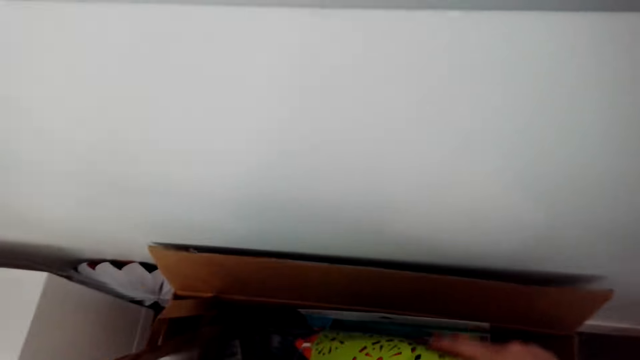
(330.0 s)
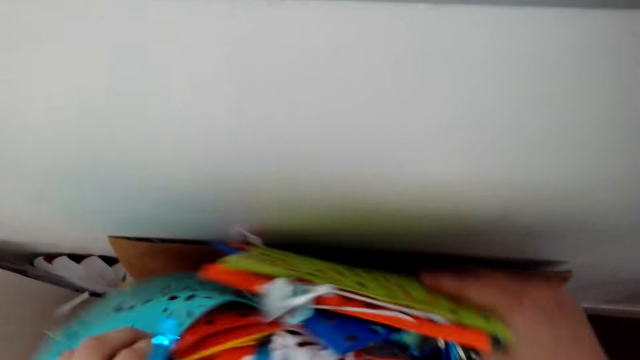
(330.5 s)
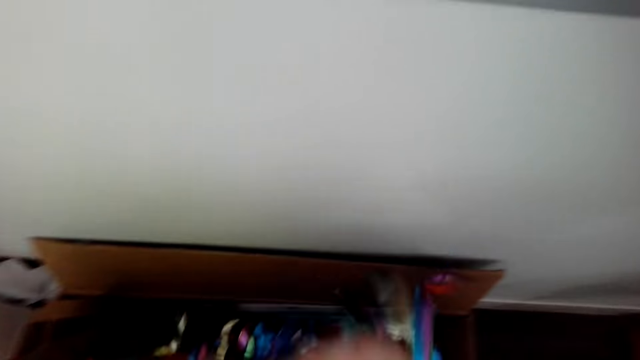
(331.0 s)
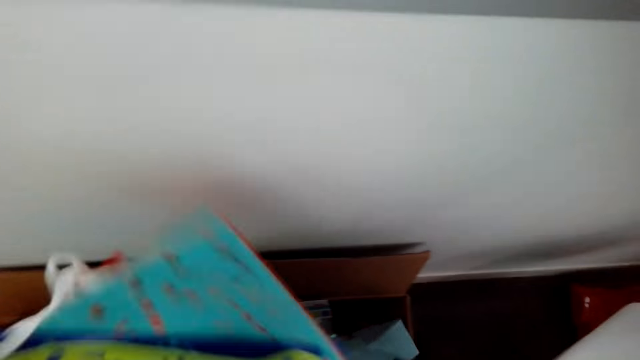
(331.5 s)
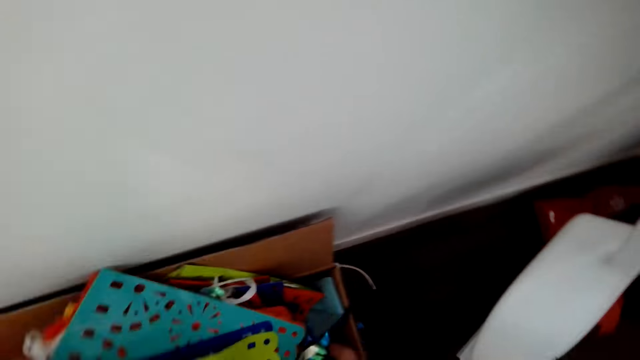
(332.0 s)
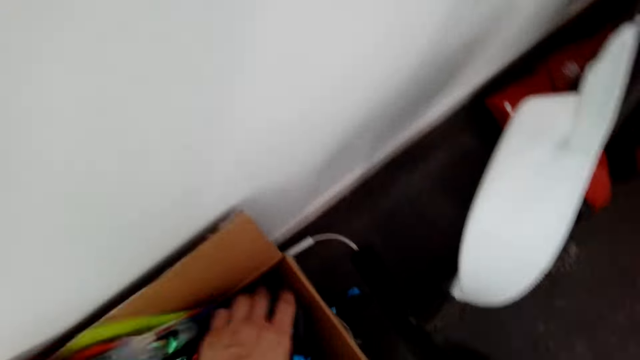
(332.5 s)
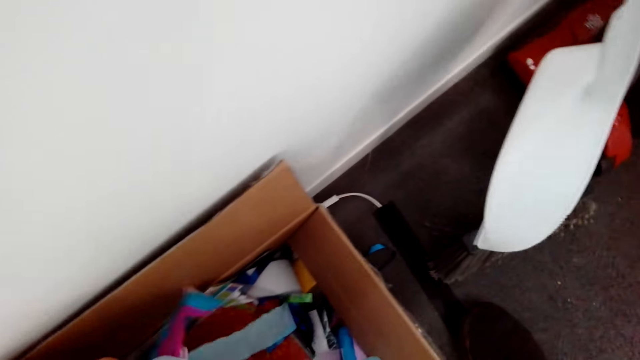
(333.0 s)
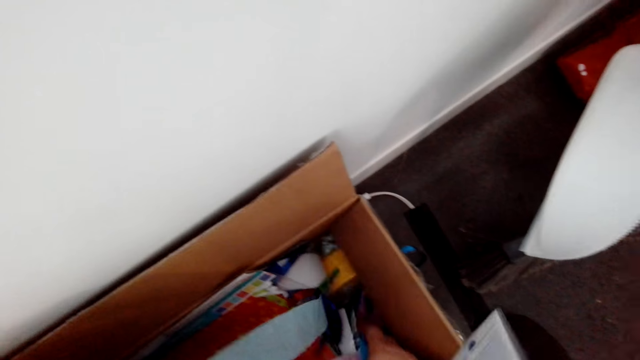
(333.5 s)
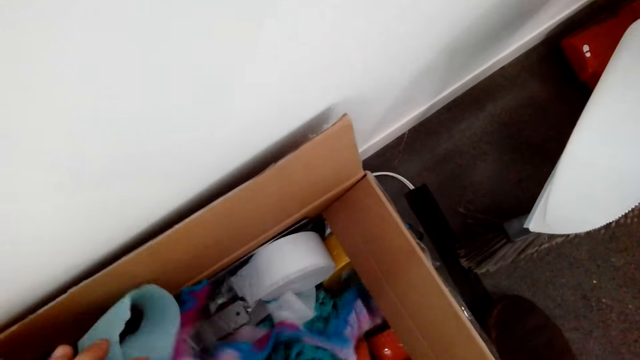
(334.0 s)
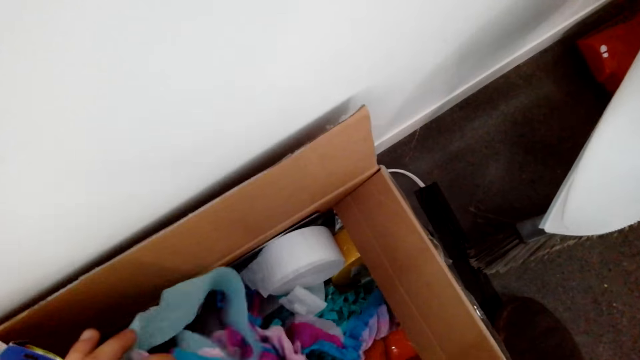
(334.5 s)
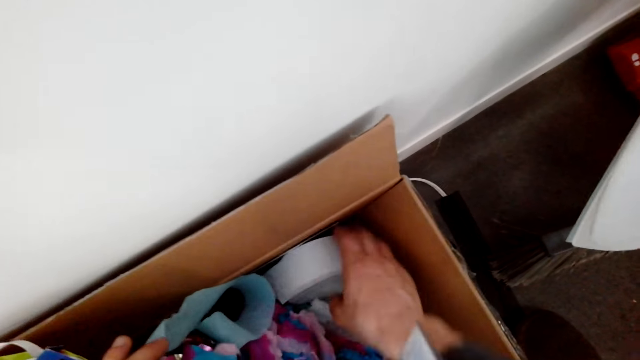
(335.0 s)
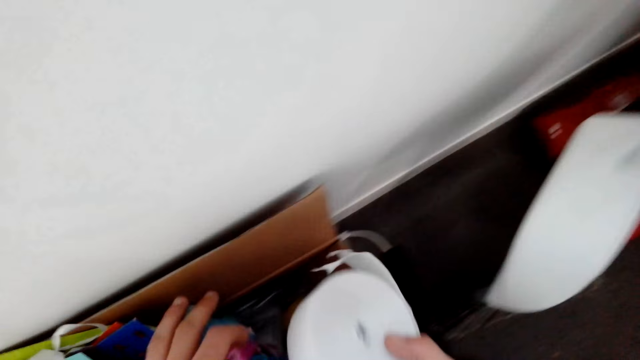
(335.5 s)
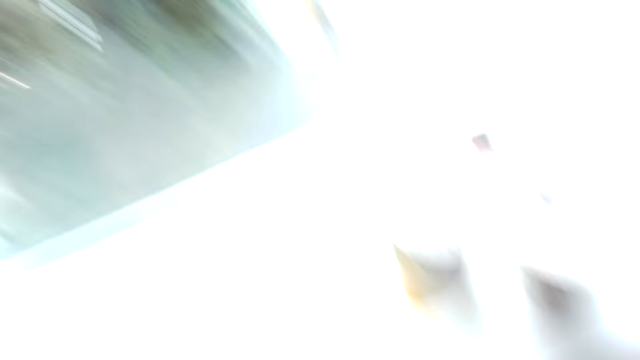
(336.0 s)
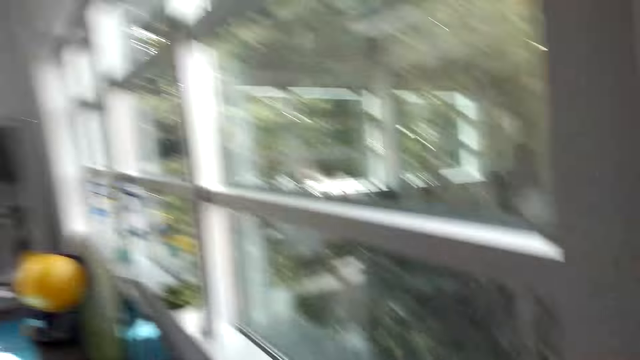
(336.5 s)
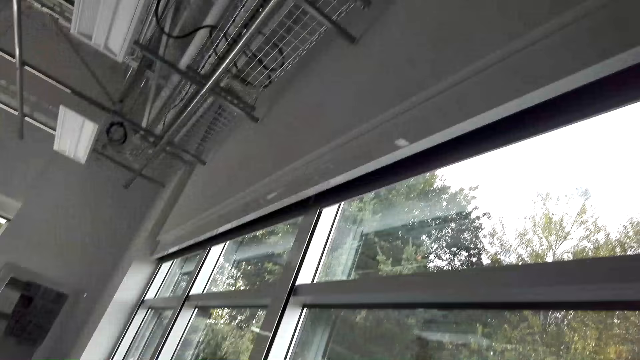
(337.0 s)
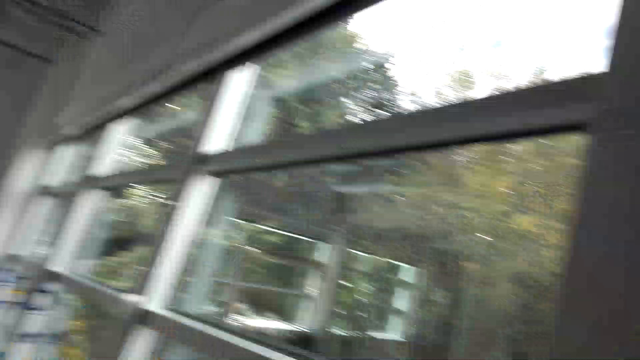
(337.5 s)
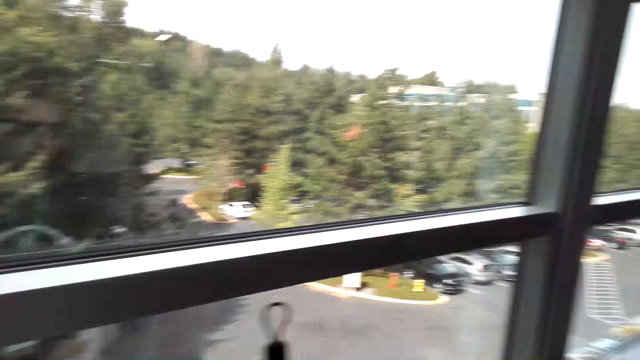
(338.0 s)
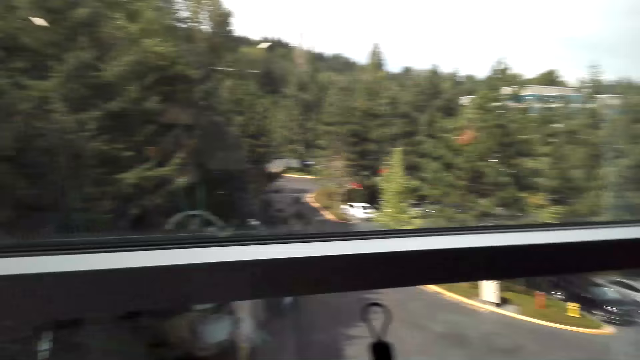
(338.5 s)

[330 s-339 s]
The camera wearer picks up a strap of paper from the box.

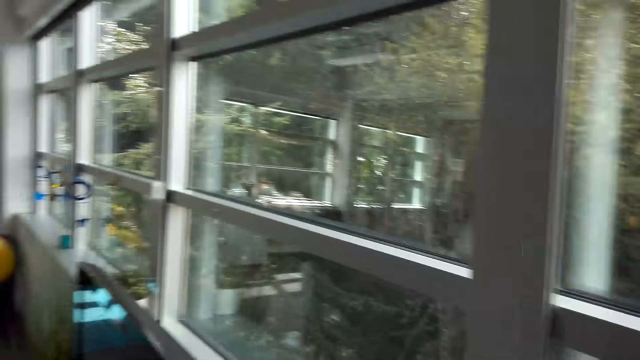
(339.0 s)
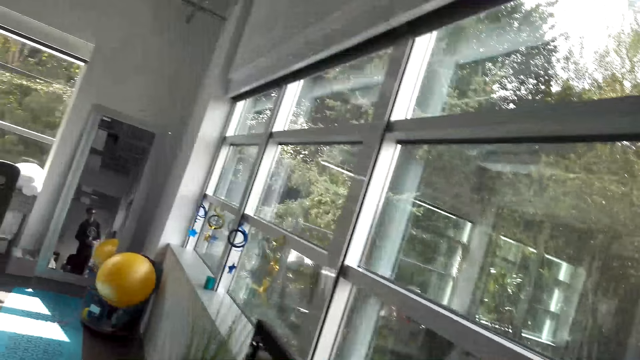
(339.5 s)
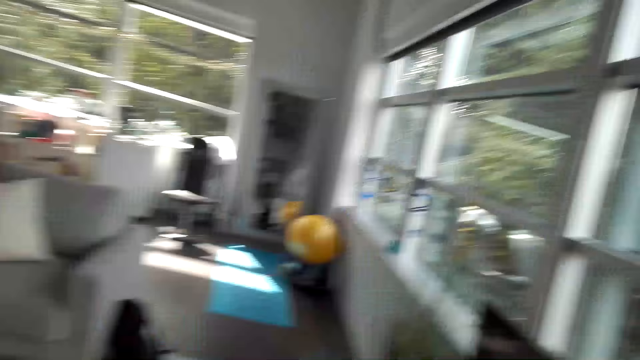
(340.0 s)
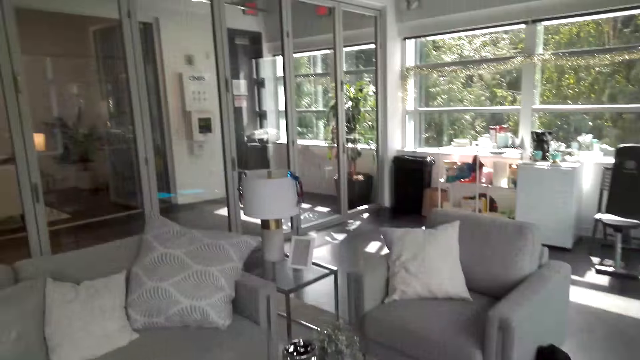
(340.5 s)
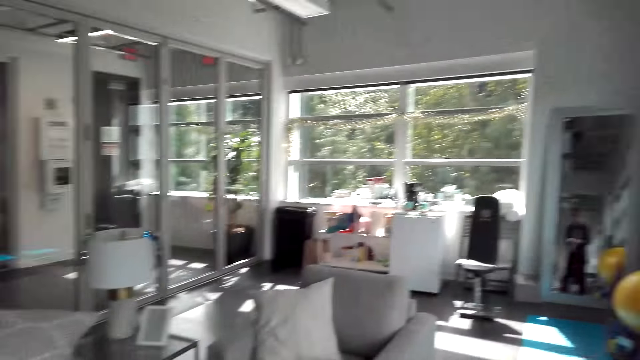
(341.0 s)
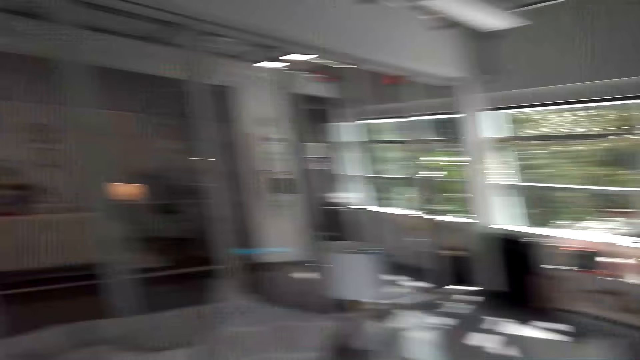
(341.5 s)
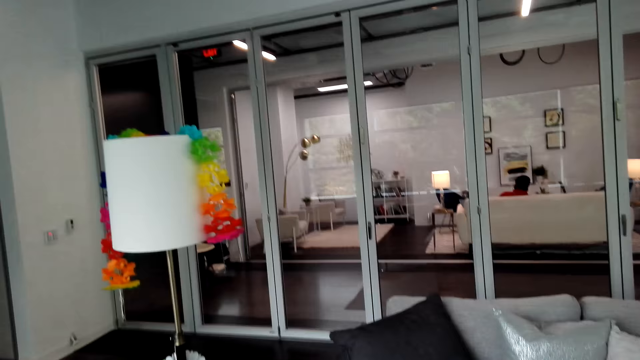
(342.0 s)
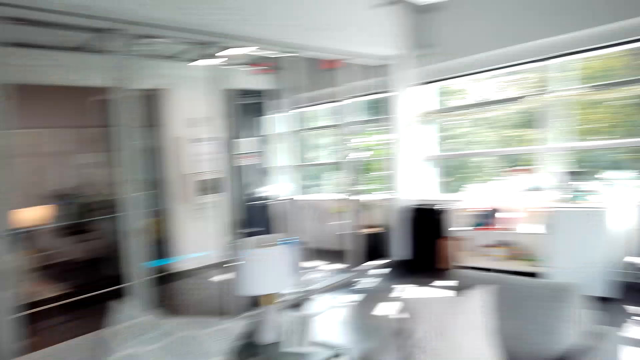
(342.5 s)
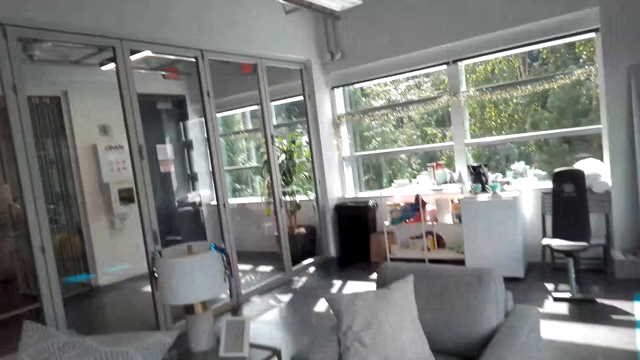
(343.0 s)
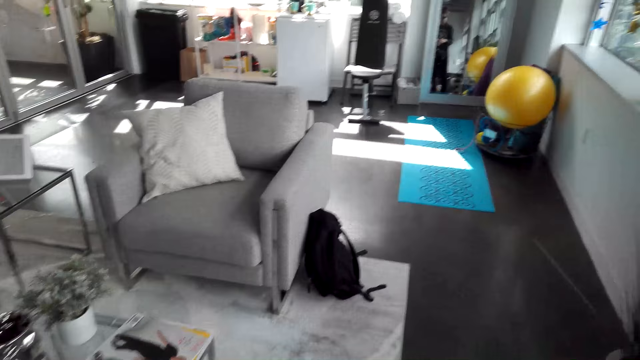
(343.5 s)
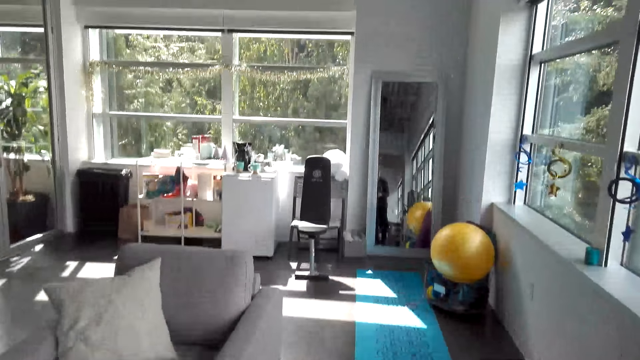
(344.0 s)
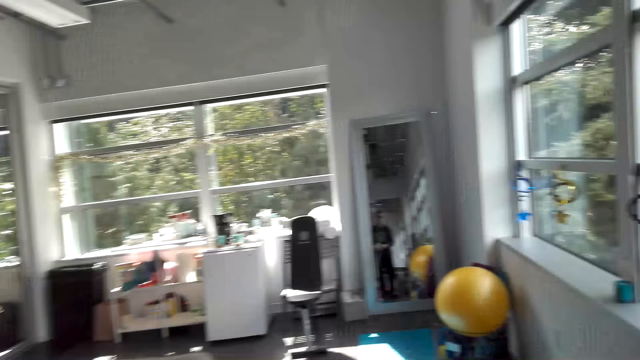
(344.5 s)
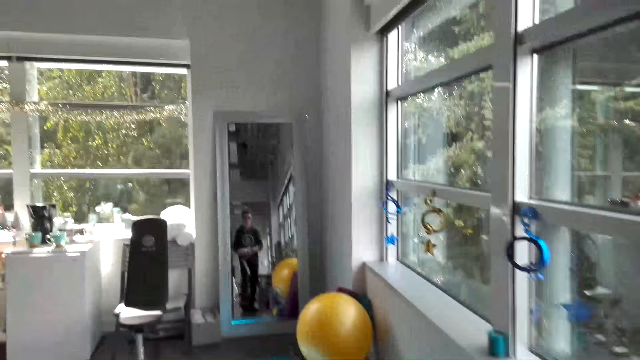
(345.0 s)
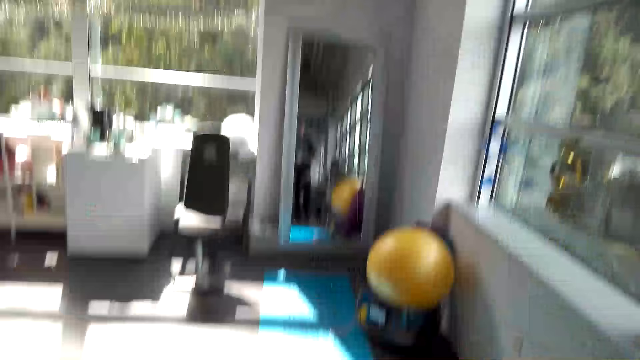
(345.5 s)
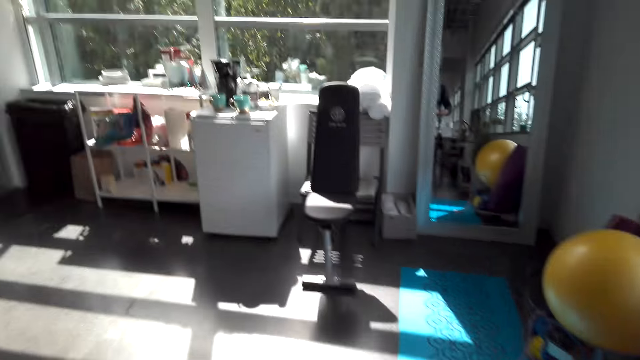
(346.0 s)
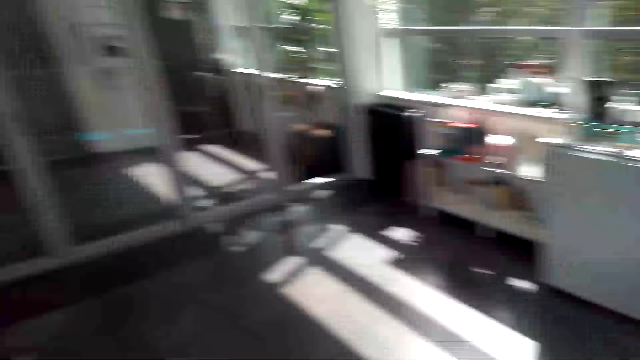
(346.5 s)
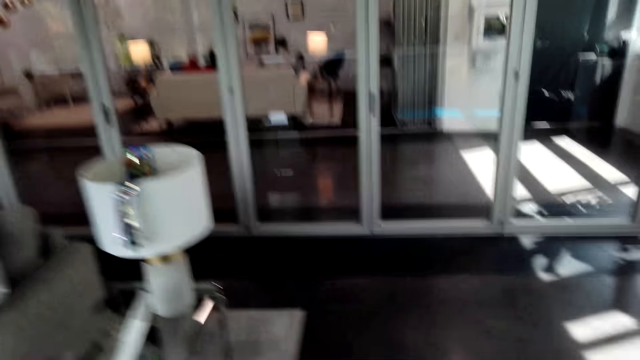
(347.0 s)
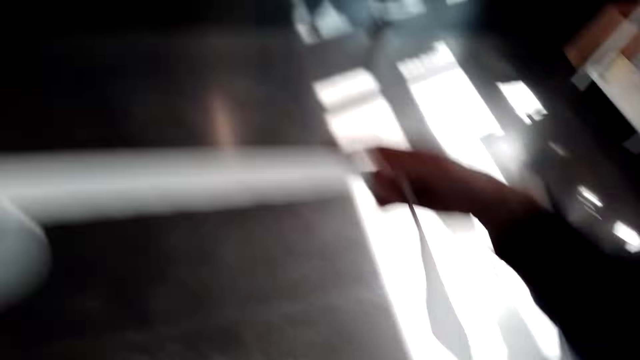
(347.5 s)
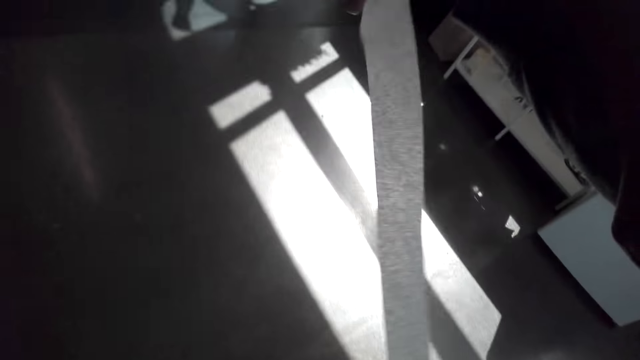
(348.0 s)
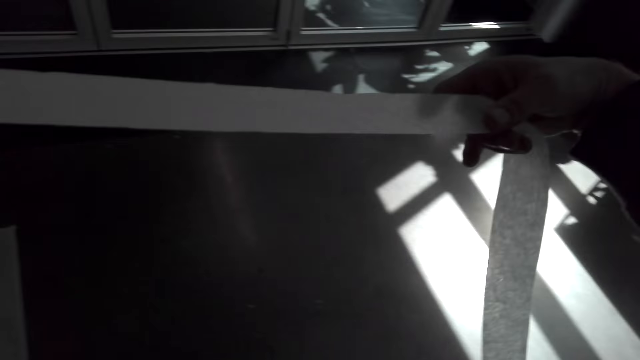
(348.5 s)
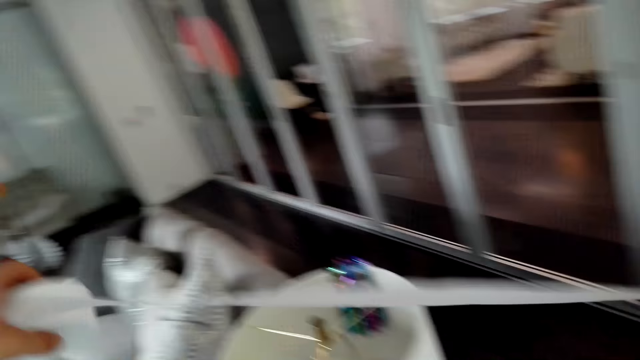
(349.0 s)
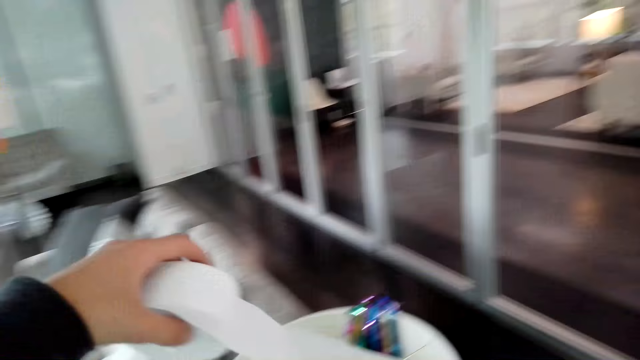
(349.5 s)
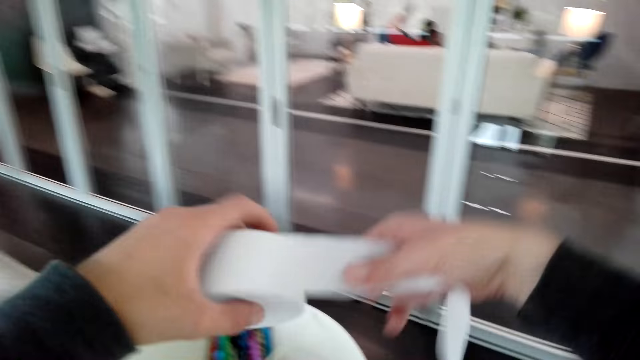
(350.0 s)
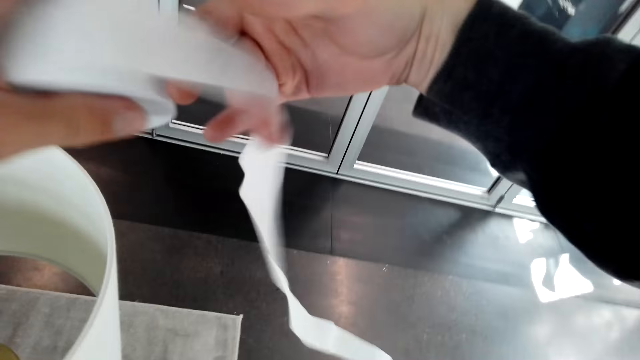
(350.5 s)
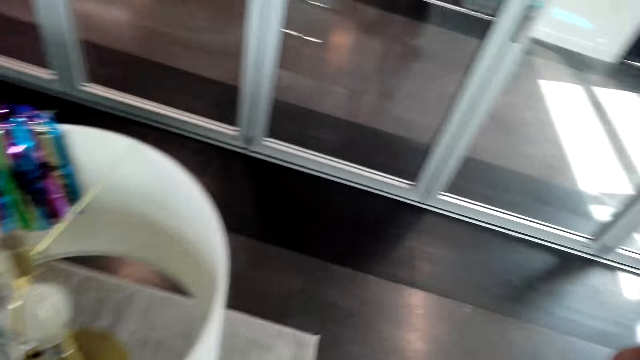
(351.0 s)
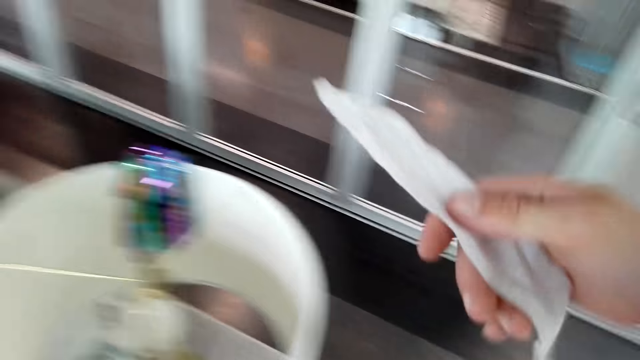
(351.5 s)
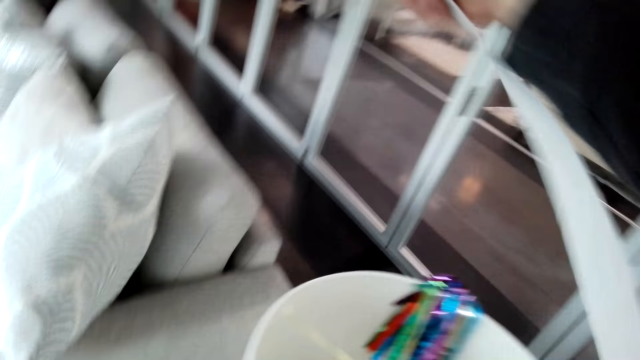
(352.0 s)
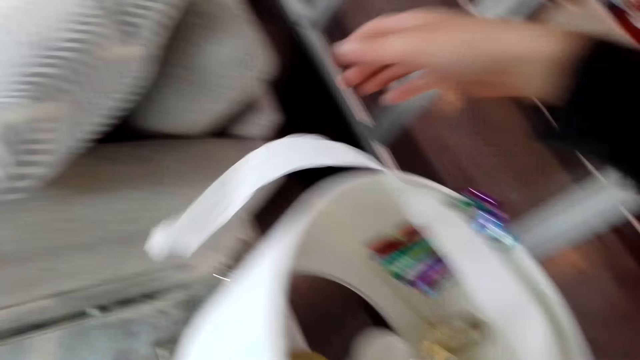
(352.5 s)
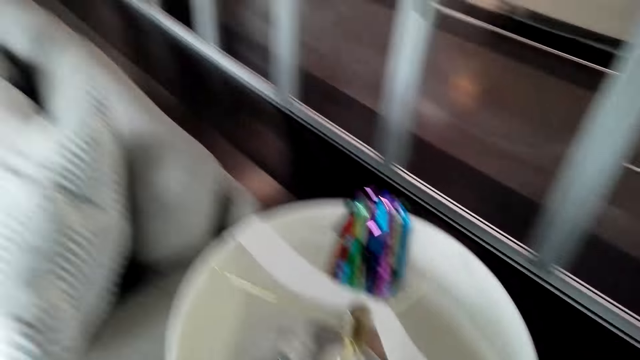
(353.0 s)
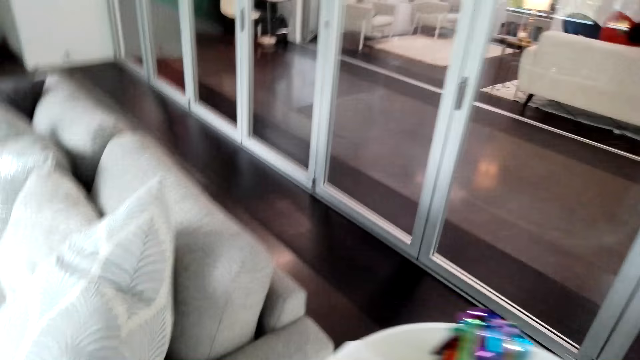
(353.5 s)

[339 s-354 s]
The camera wearer looks around the house. They walk in the house. They hold a strap. They cut the strap. They put the strap on the lamp stand. They drop a tape.
